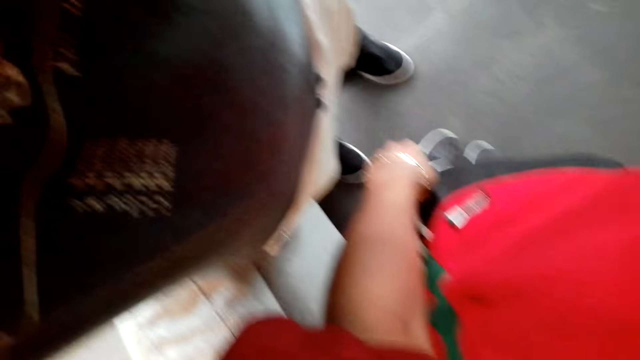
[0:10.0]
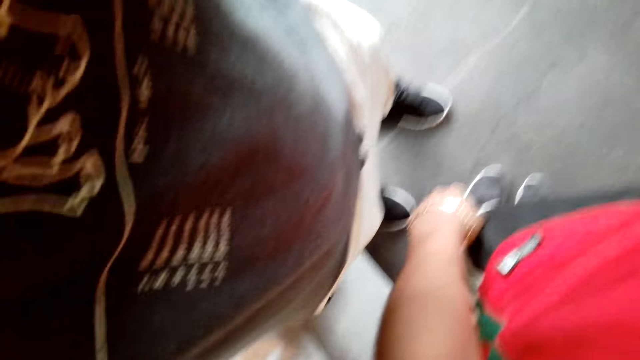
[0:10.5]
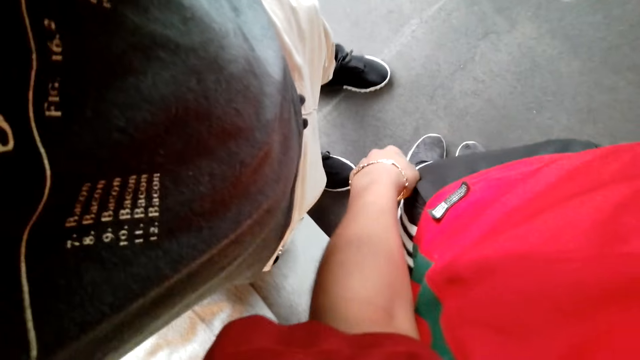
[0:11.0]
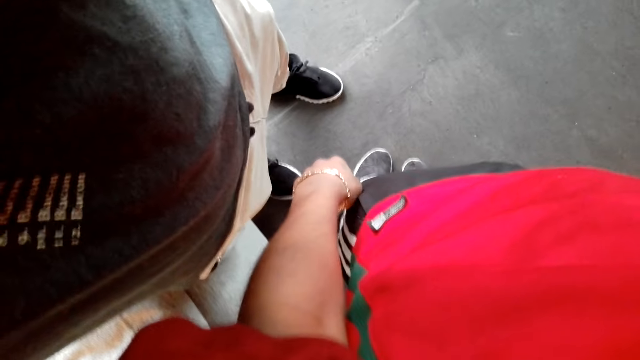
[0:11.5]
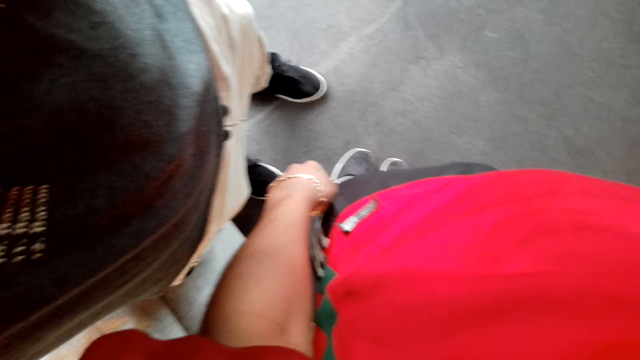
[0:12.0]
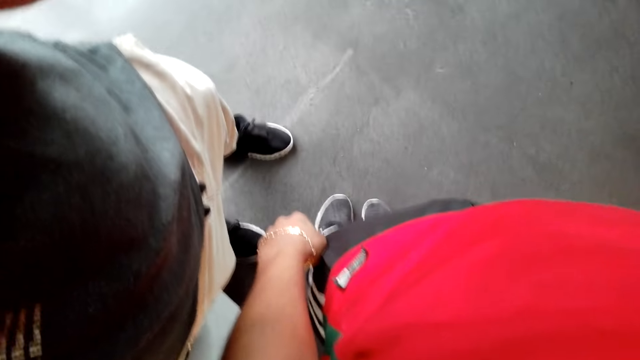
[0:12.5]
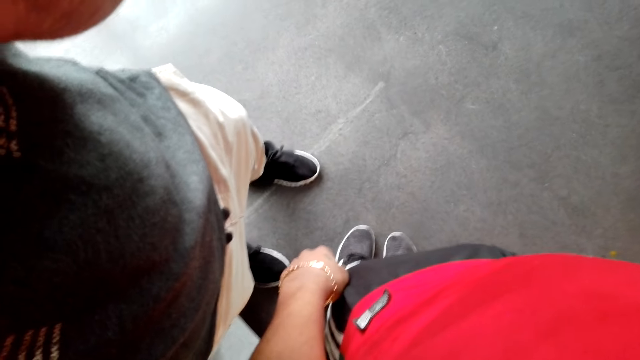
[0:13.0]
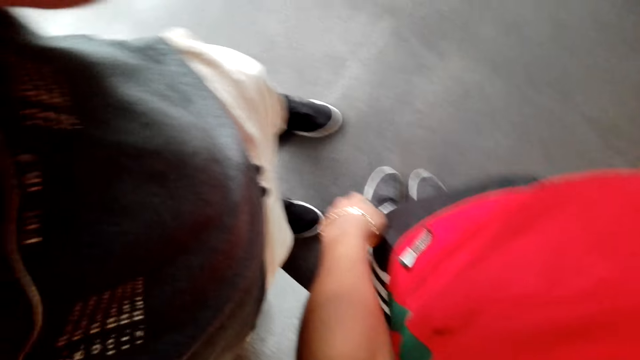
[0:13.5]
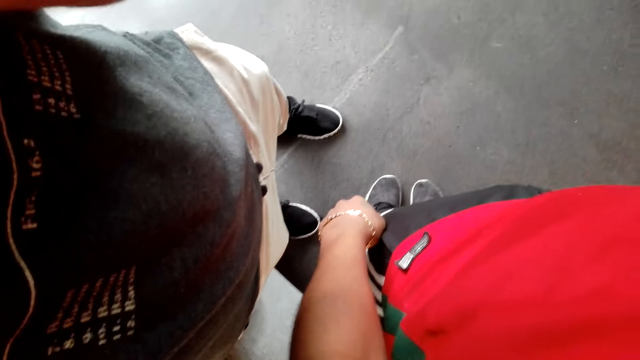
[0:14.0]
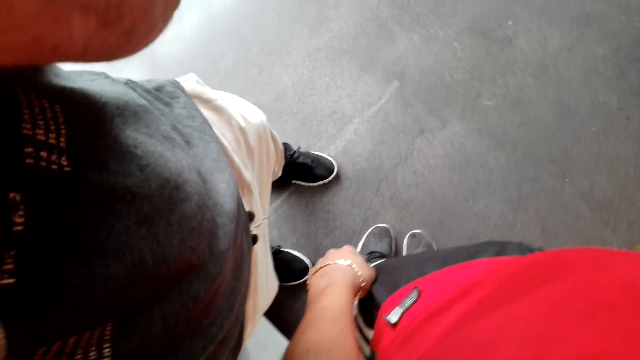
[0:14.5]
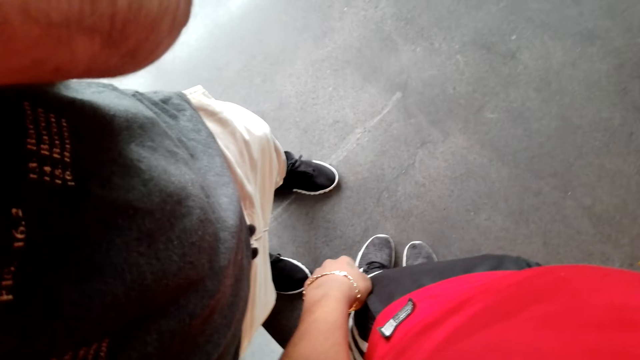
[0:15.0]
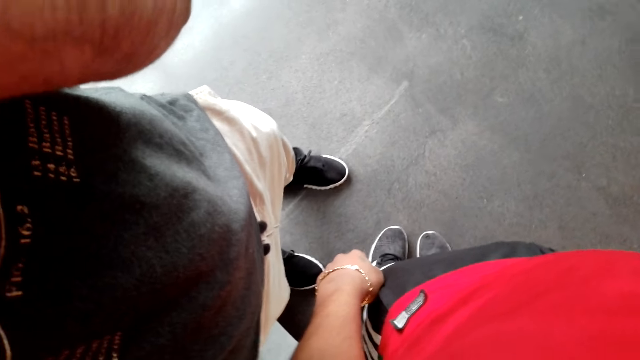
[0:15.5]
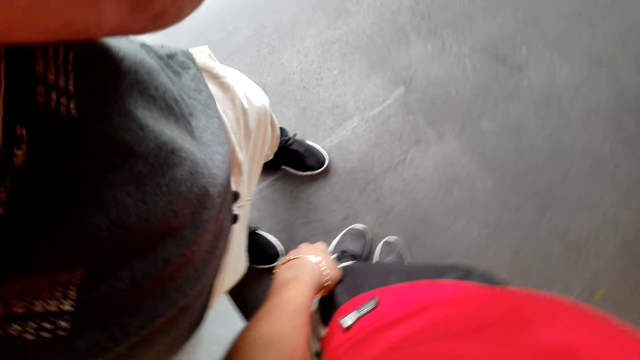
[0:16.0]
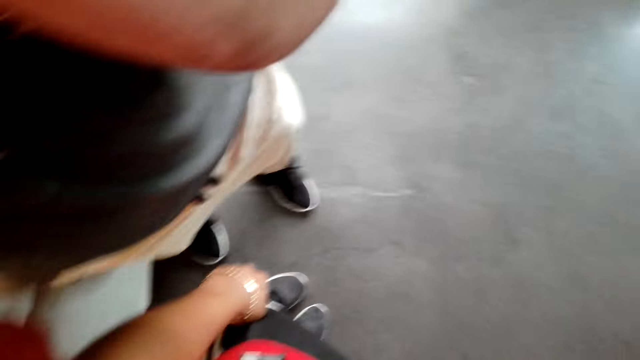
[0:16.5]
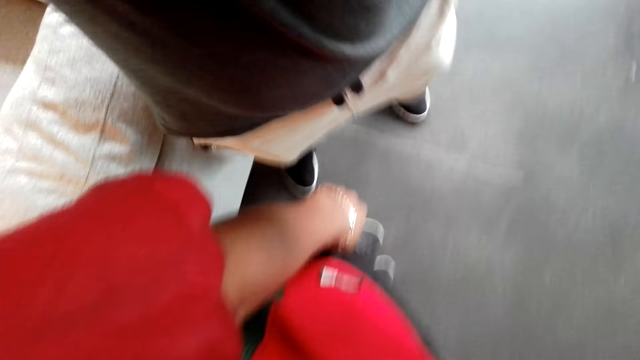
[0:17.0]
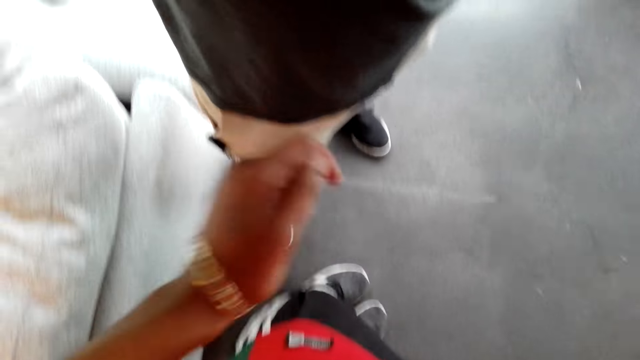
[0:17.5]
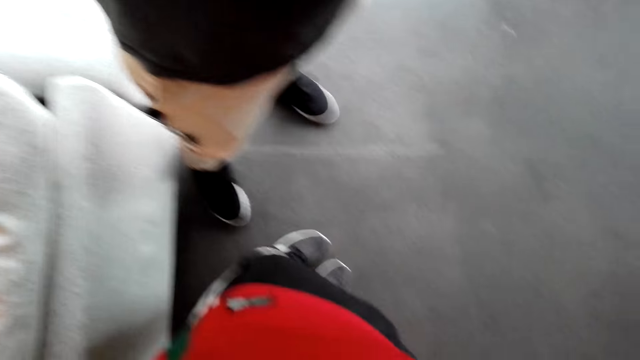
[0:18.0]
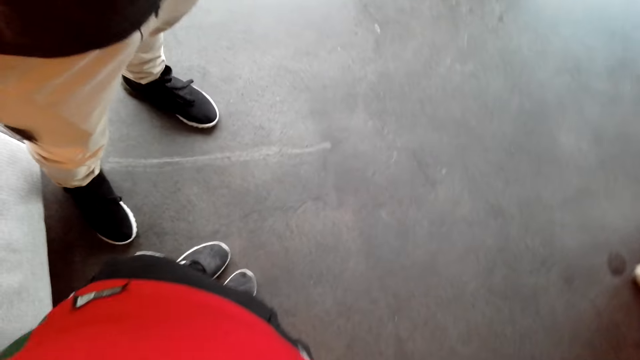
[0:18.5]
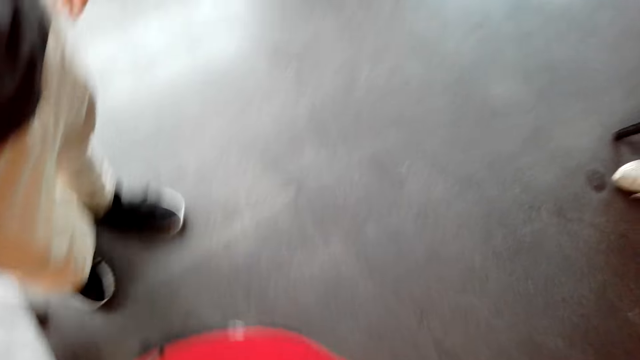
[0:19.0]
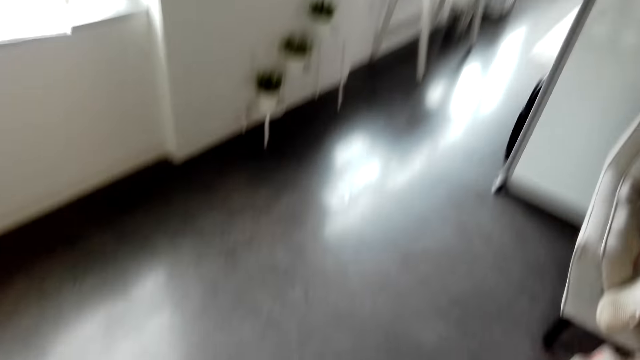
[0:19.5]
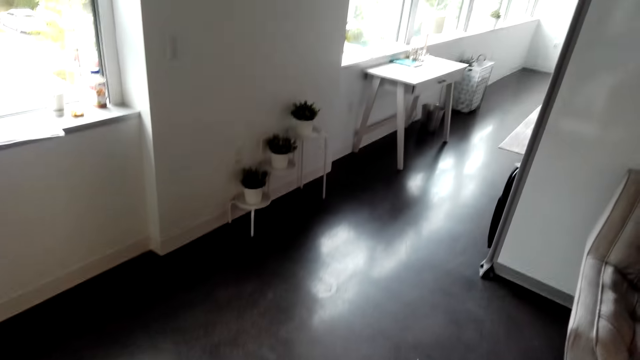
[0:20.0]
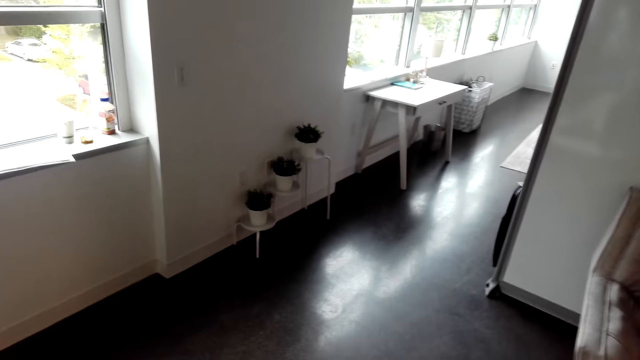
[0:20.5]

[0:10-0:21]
A person moves a hand in the room.

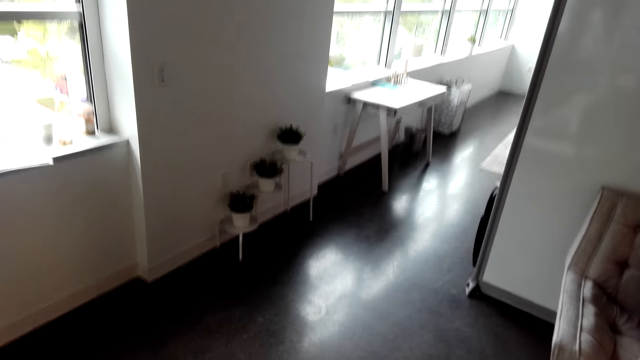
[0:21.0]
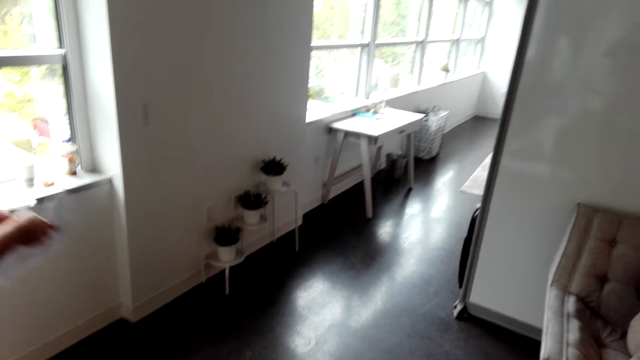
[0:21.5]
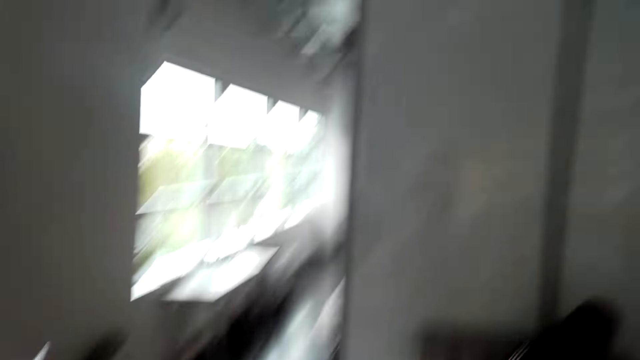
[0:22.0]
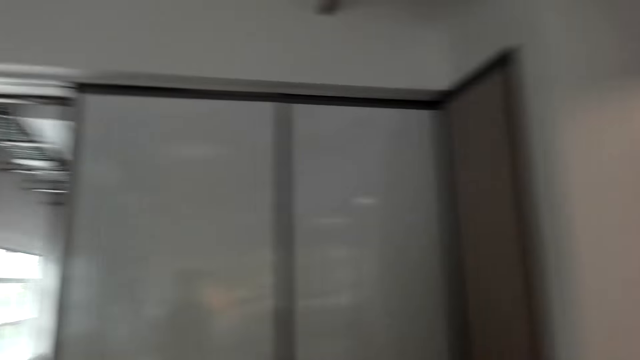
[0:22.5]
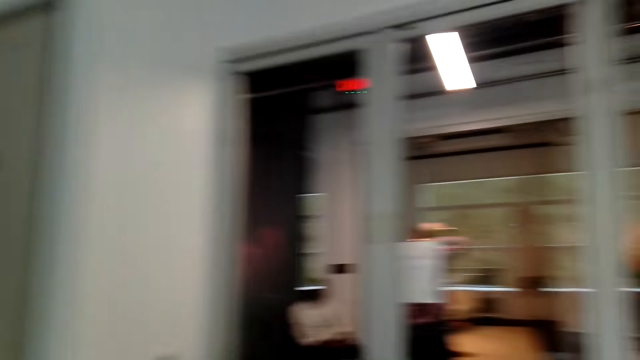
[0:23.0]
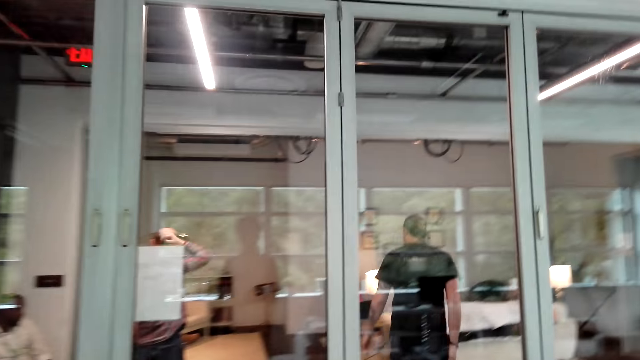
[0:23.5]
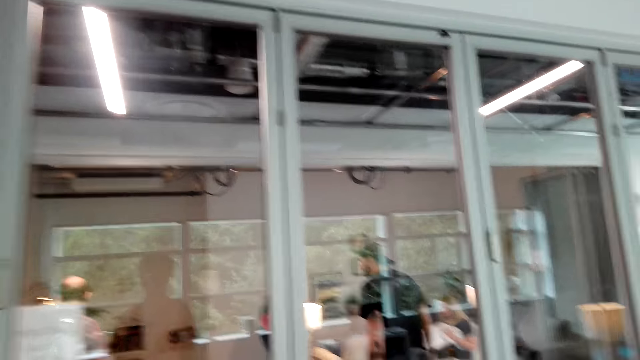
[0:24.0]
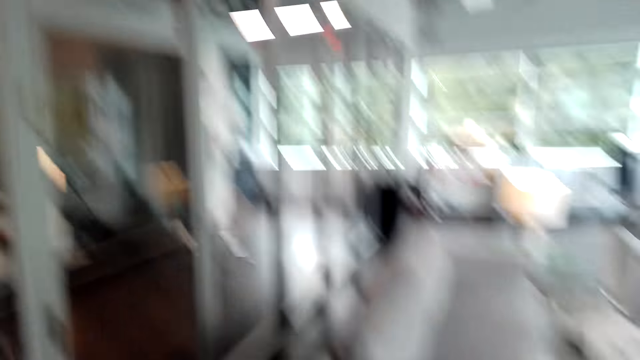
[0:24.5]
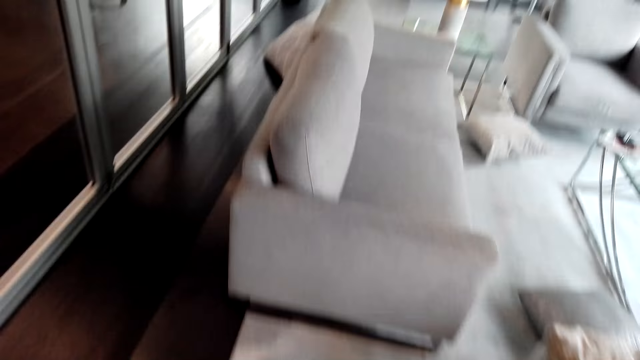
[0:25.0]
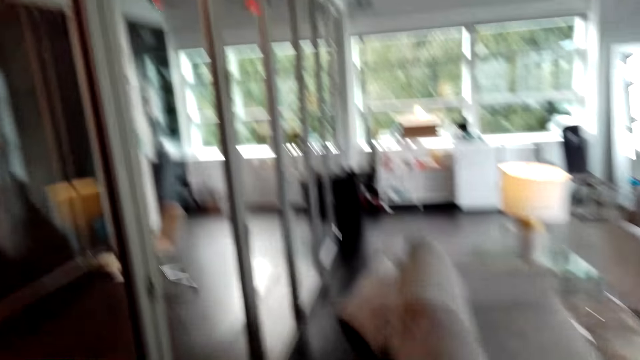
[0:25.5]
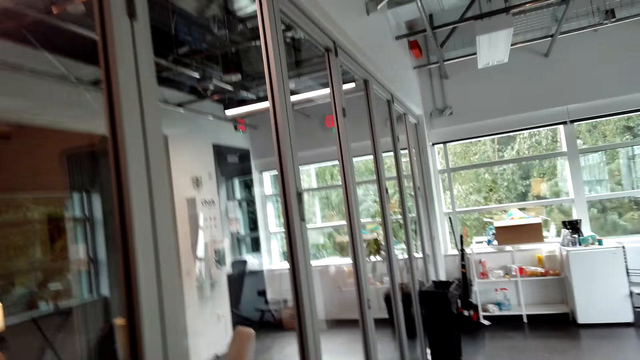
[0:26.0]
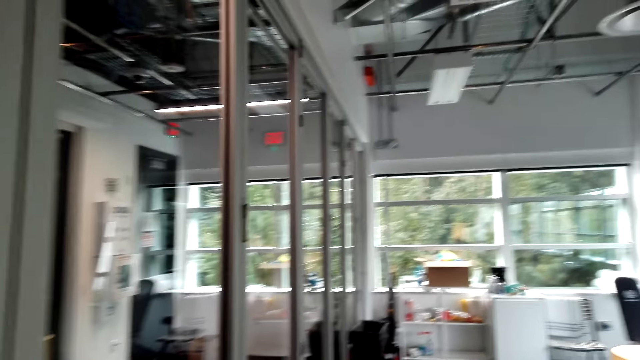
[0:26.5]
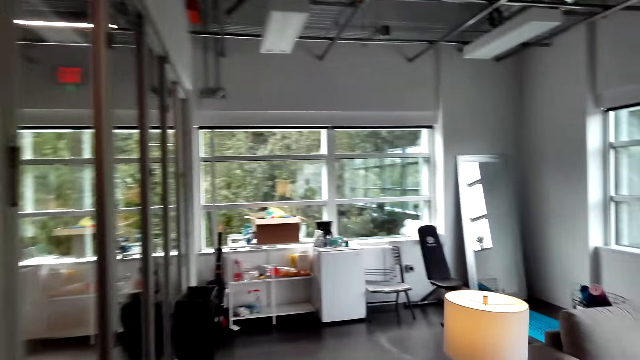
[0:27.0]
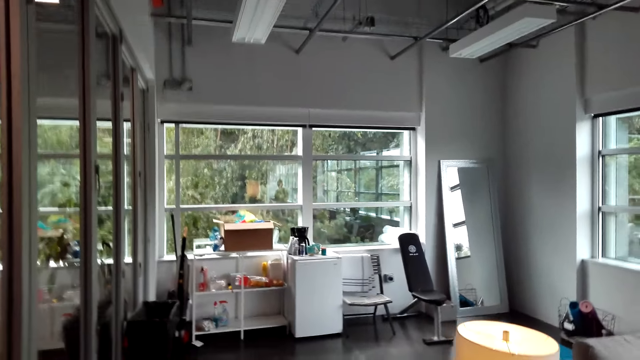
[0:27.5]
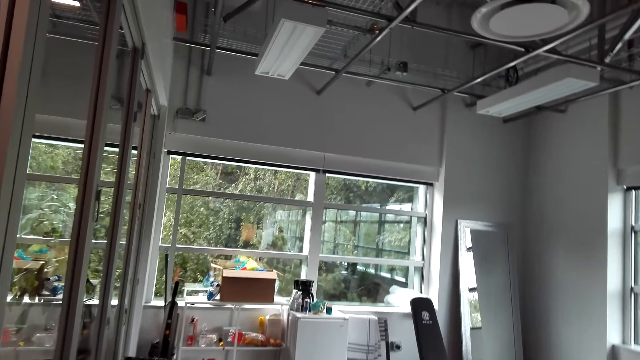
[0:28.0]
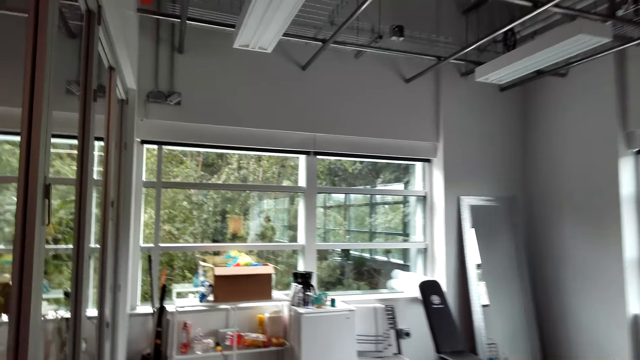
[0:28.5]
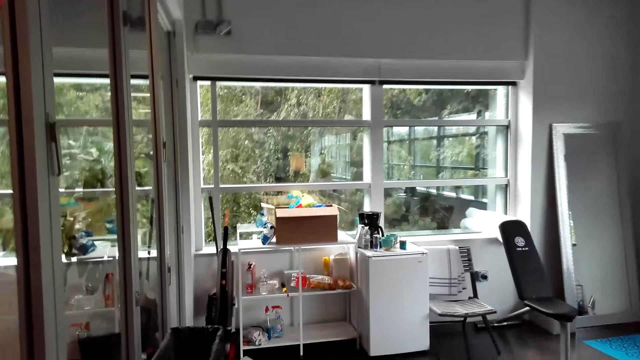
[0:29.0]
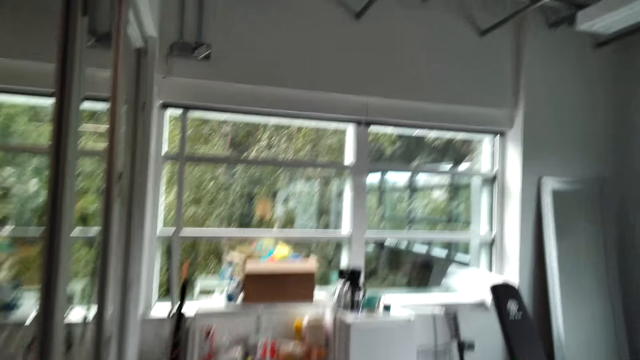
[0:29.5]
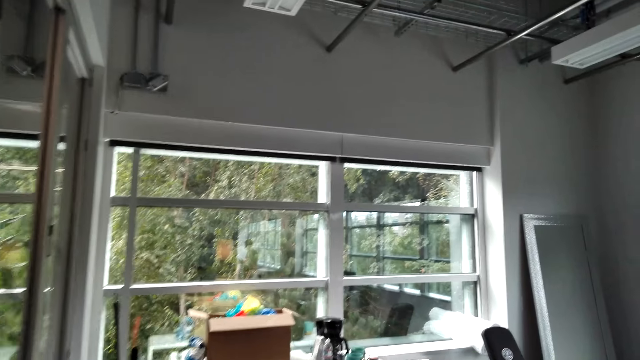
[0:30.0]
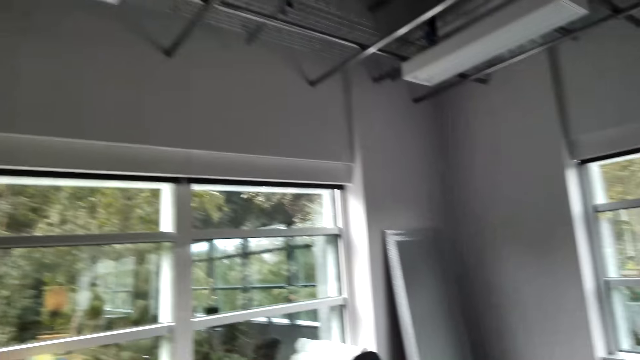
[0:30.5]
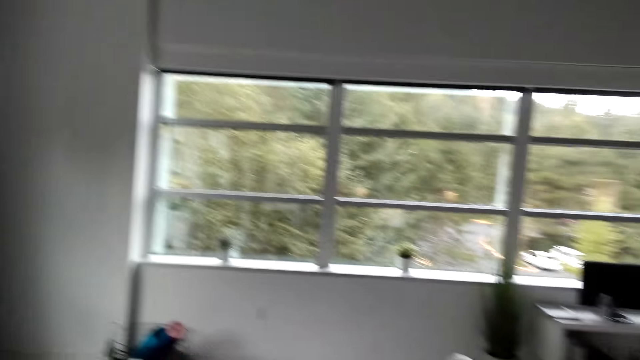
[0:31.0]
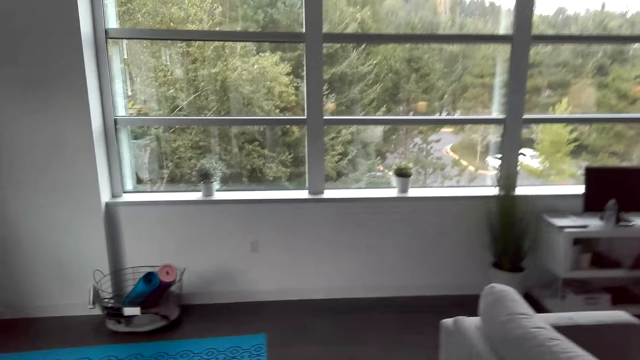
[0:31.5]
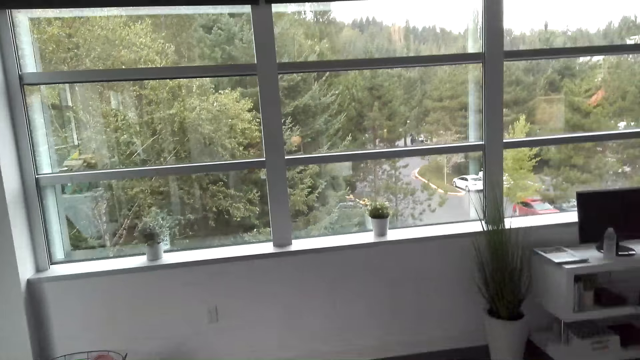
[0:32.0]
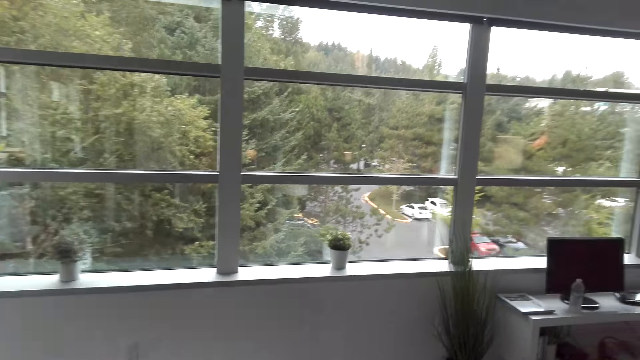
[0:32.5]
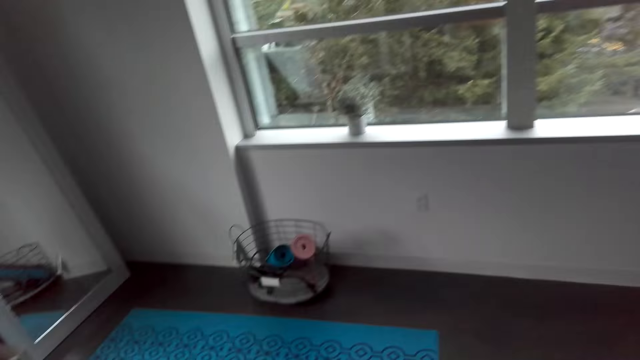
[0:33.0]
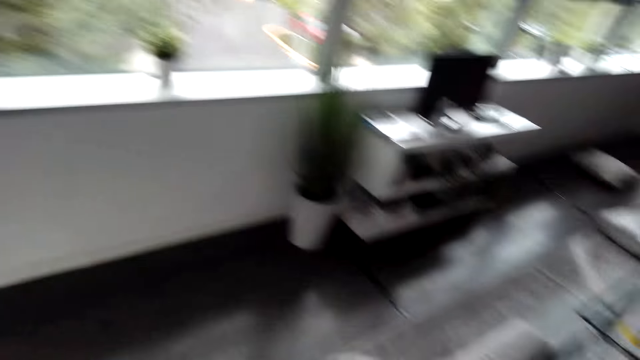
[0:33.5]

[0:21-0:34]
The camera wearer carries paperwork with the right hand. A person holds a piece of paper in his hands. The camera wearer walks around the room.
